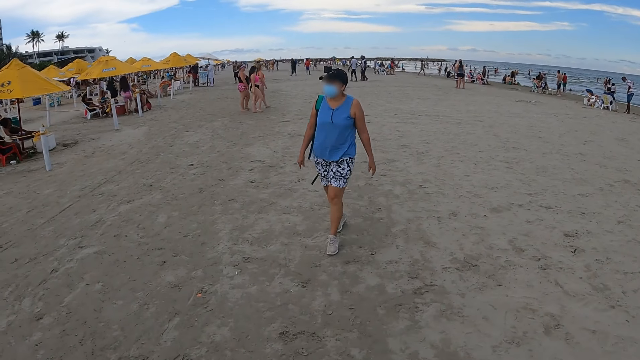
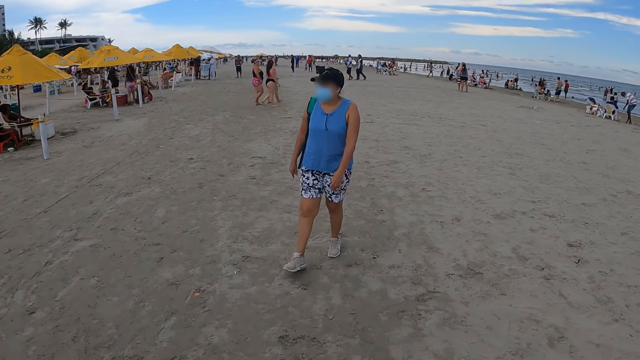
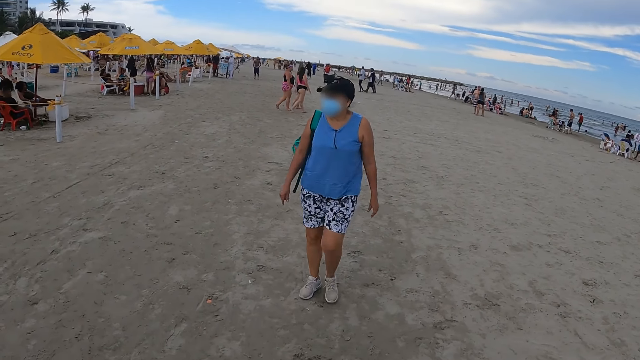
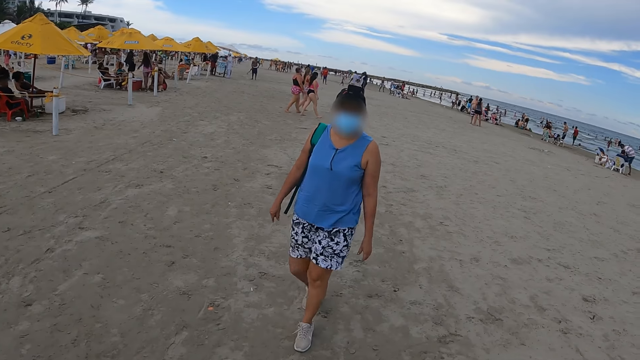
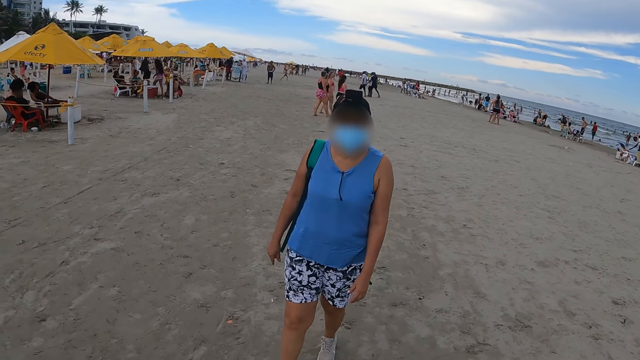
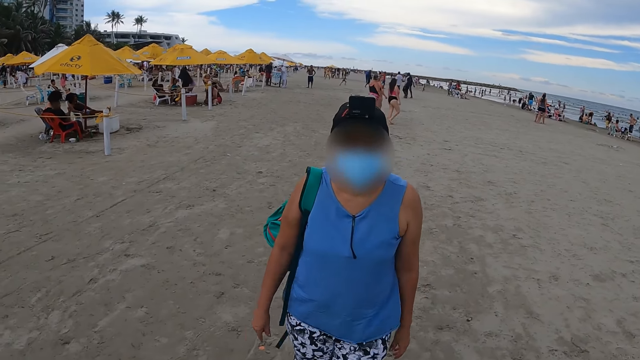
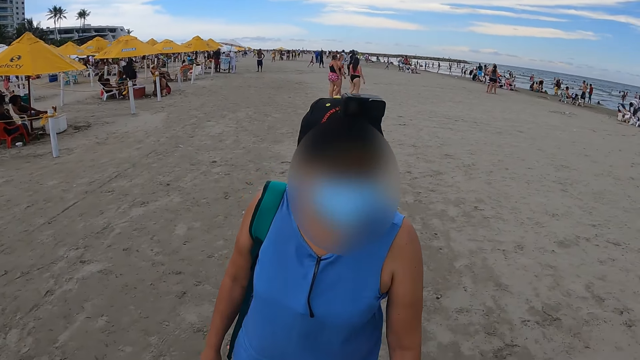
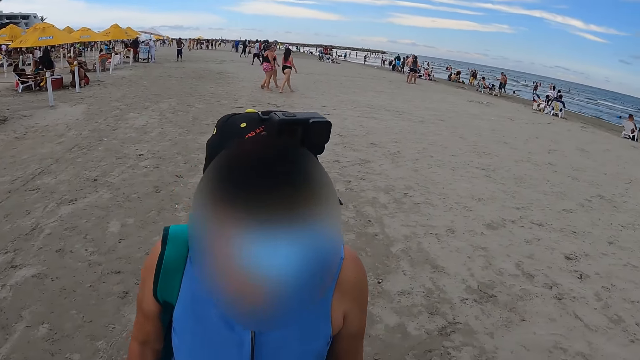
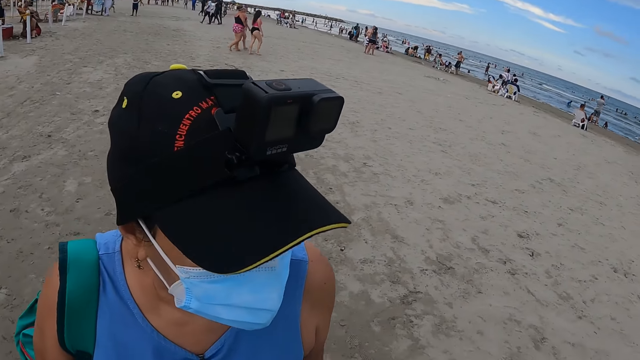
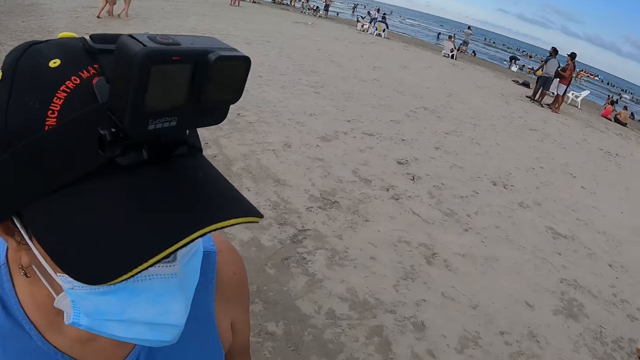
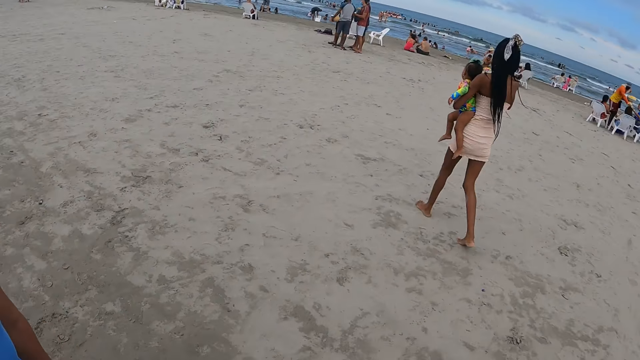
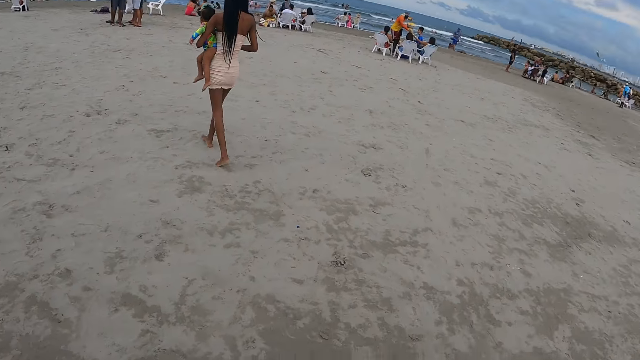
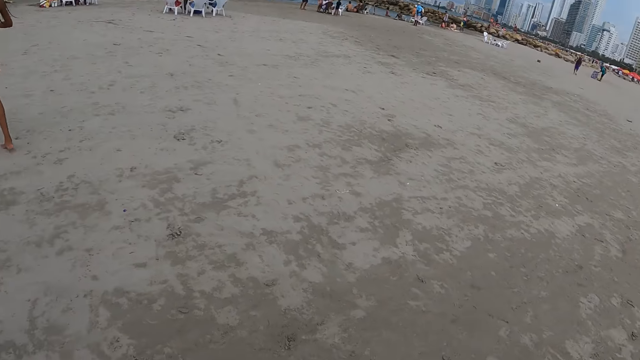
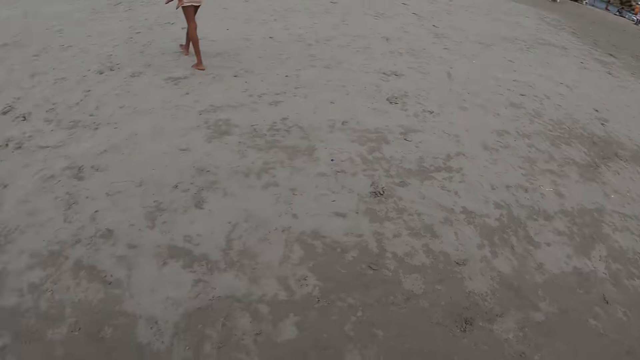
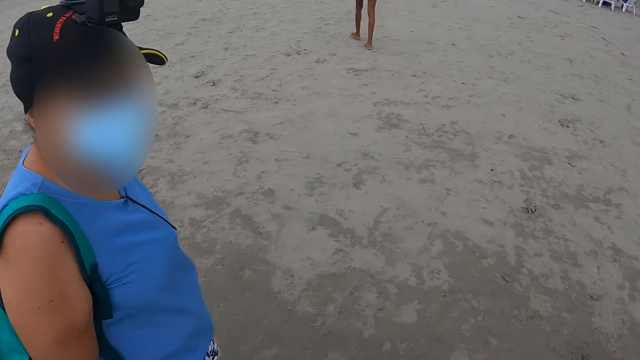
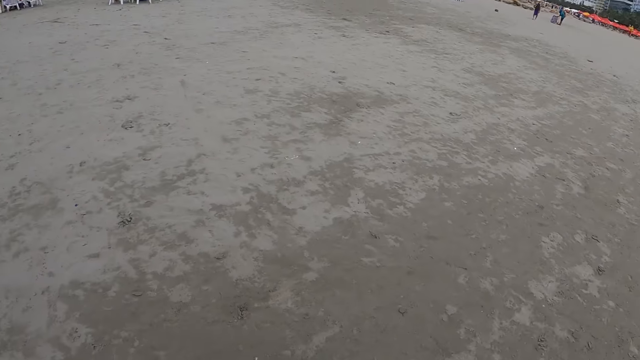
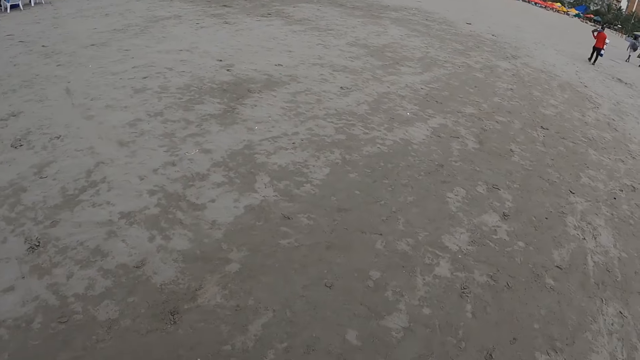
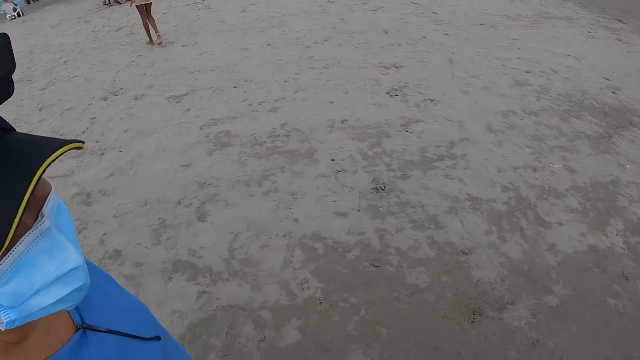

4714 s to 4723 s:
A woman talks to the camera wearer. The camera wearer interacts with the woman.

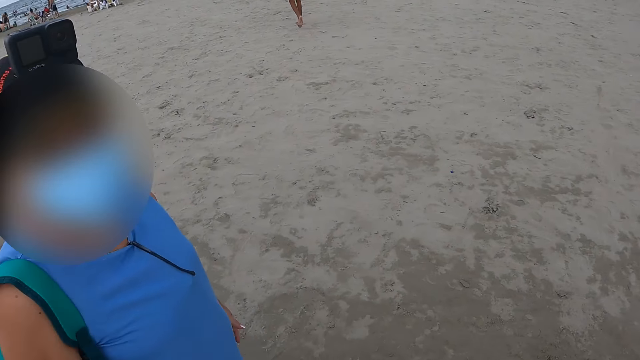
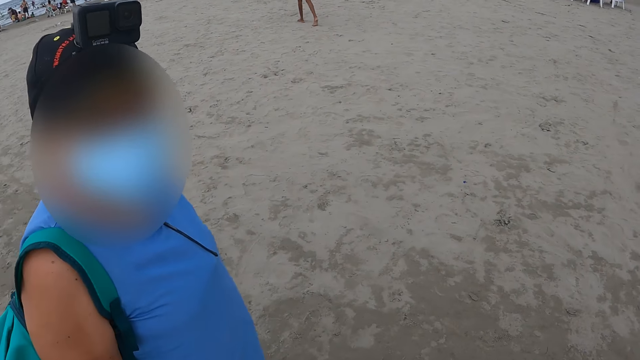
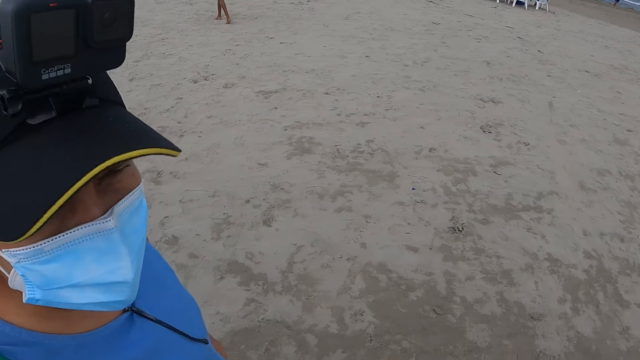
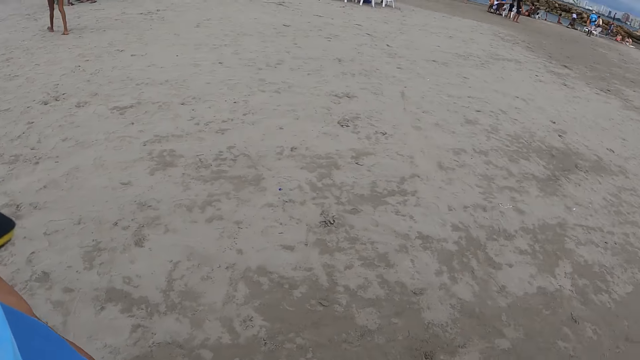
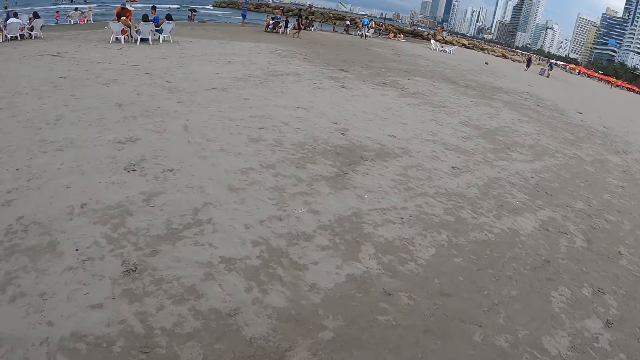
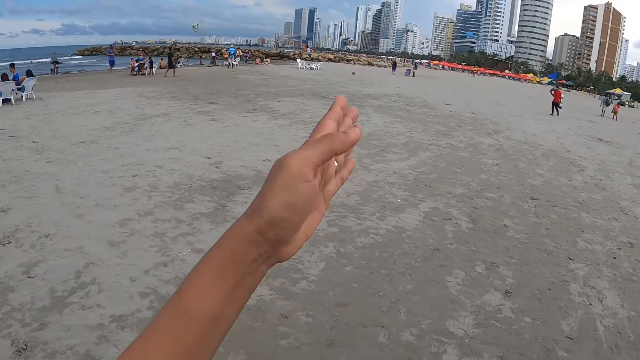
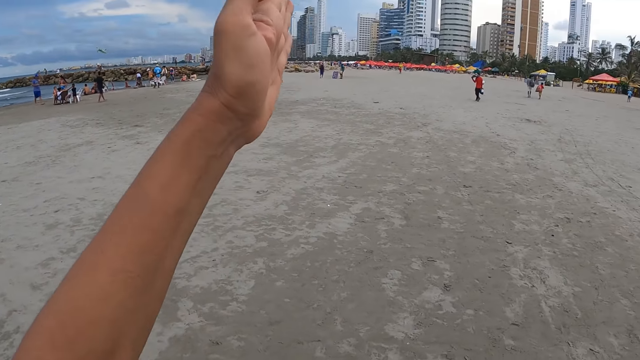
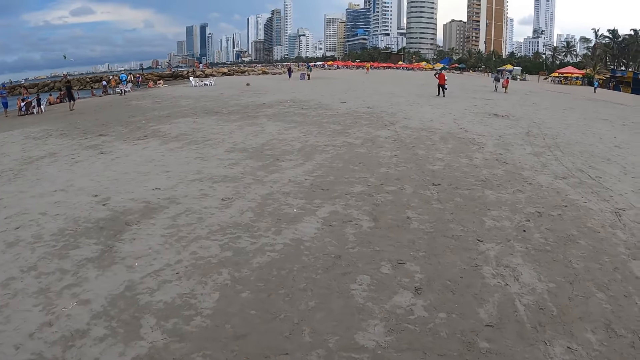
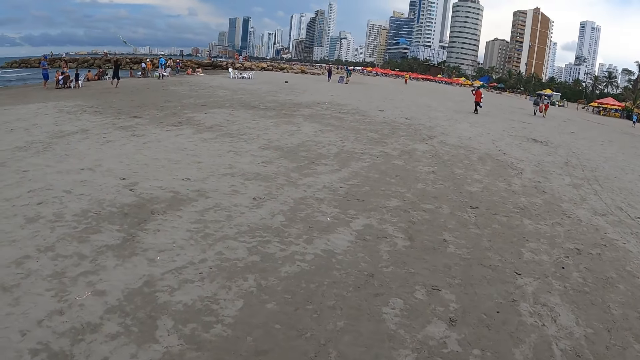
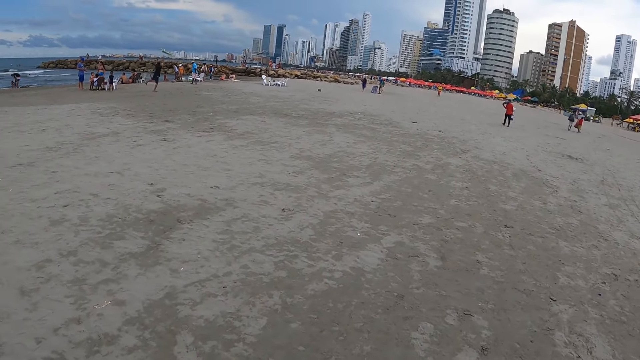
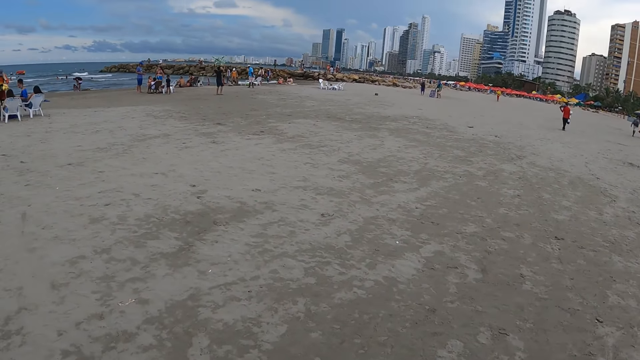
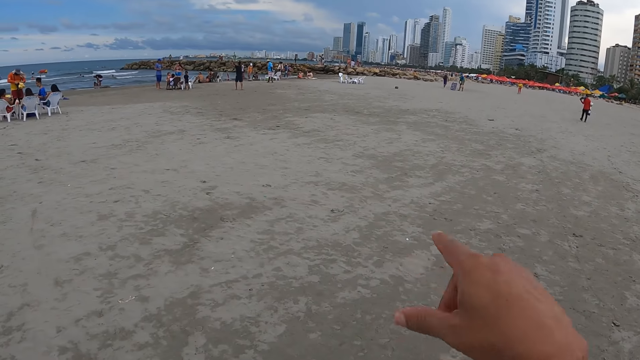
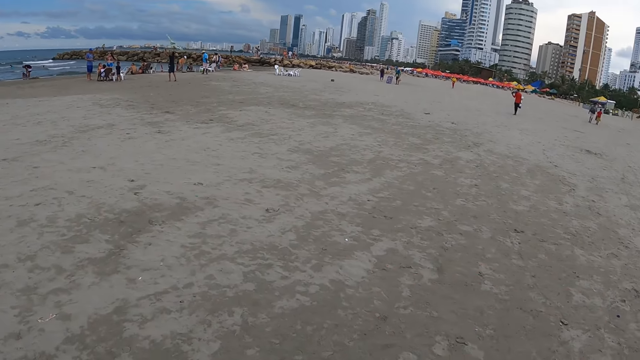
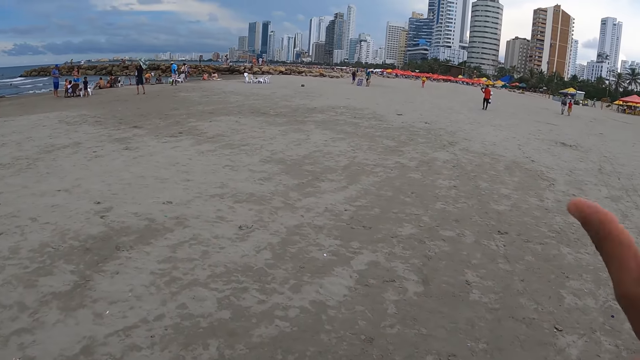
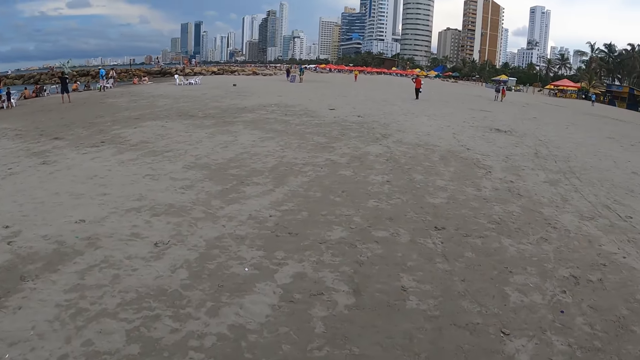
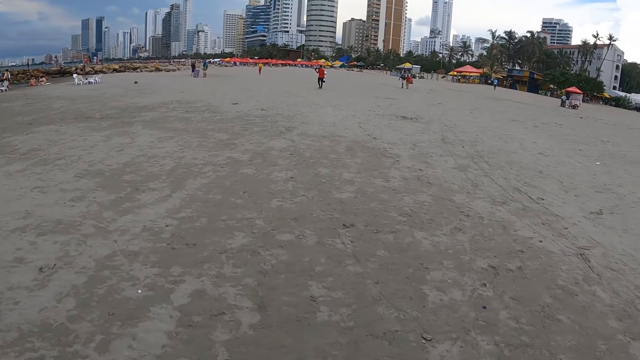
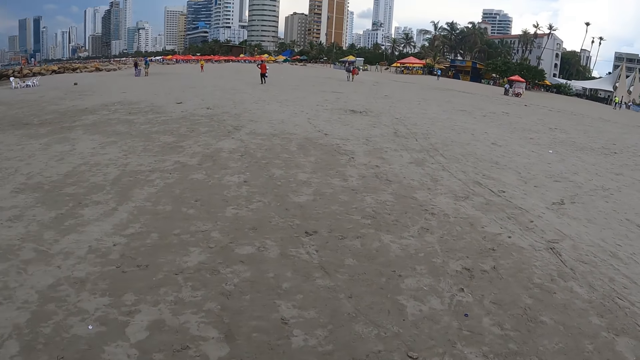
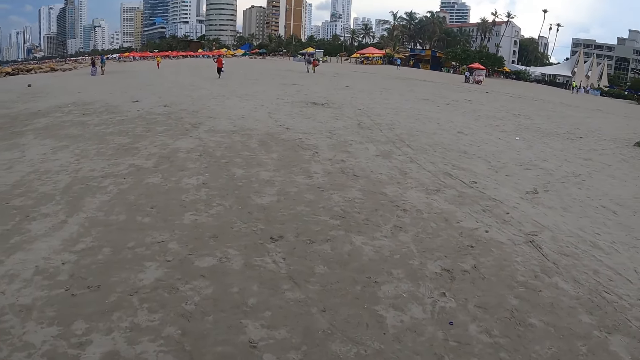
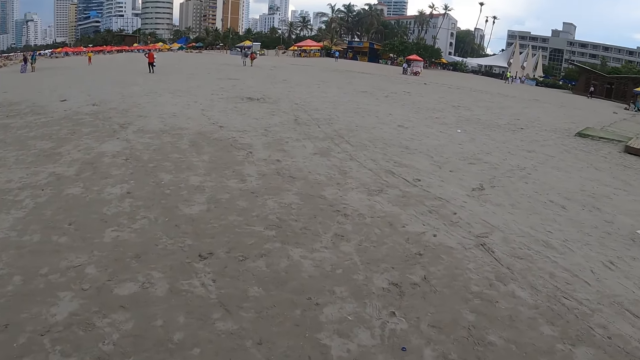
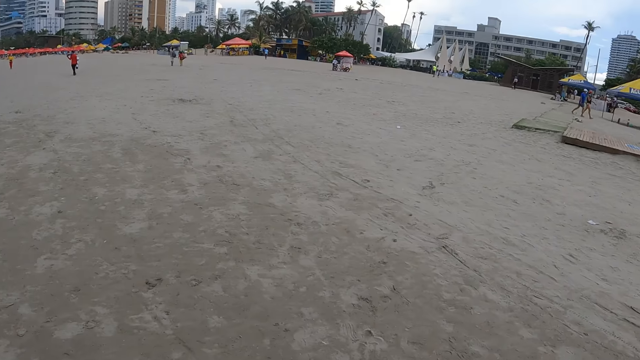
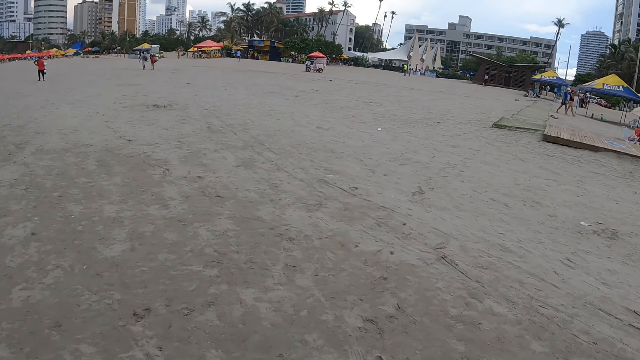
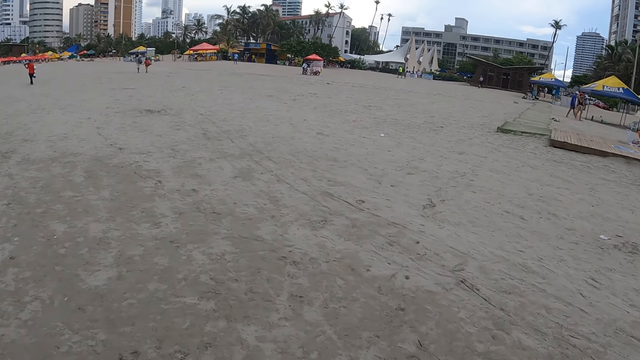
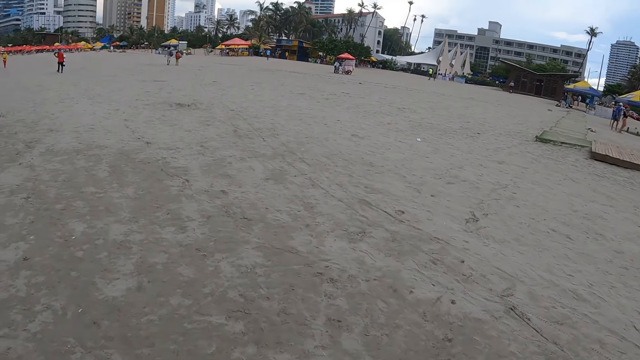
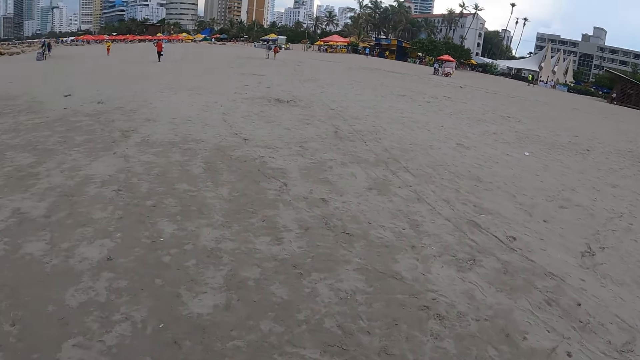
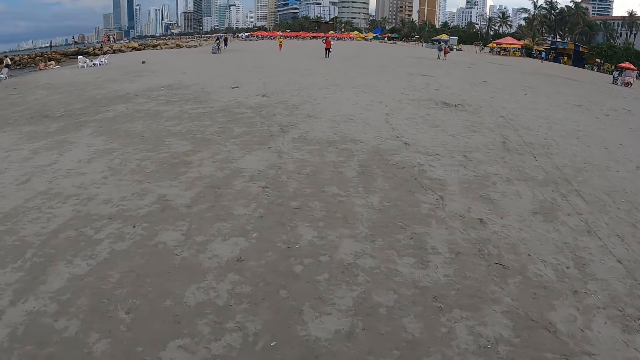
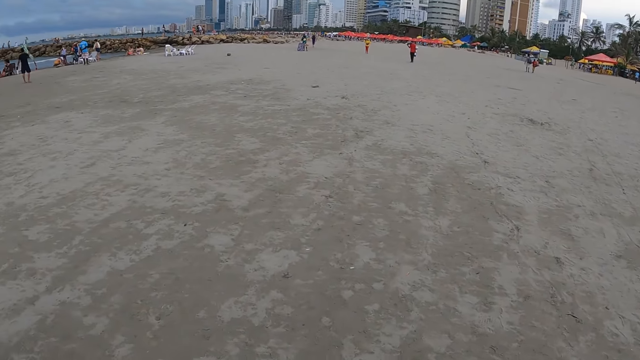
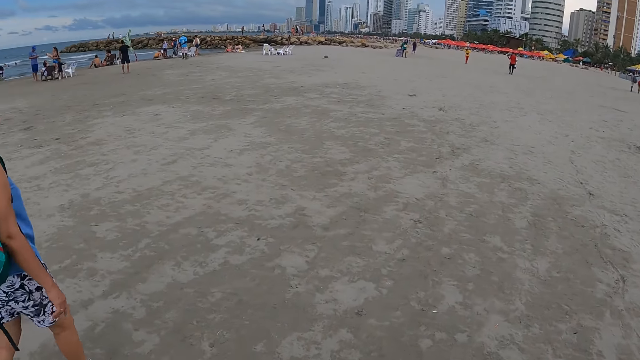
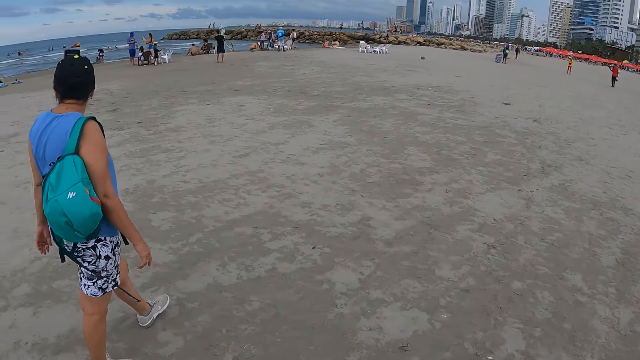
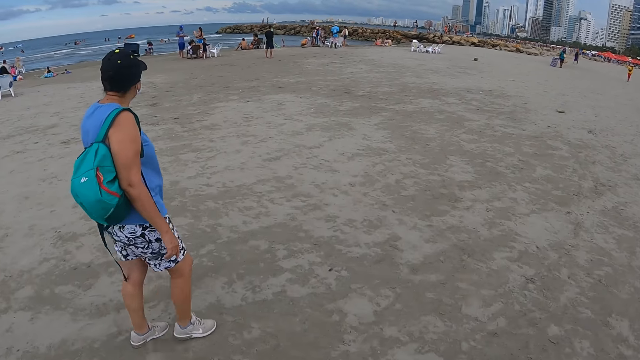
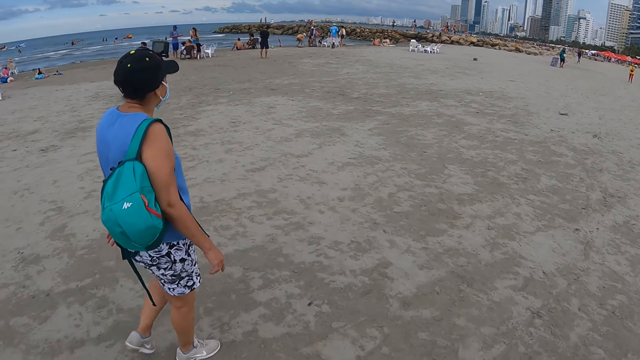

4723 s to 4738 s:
The camera wearer walks on the sand. They move their hand. They walk on the sand. They move their hand. They walk on the sand beach.
